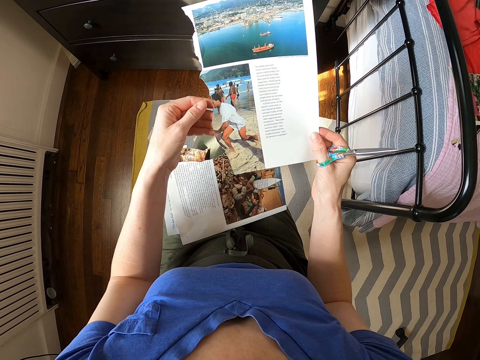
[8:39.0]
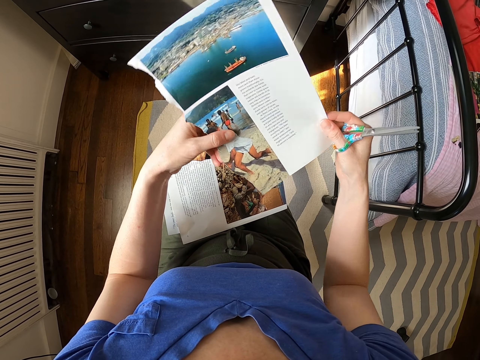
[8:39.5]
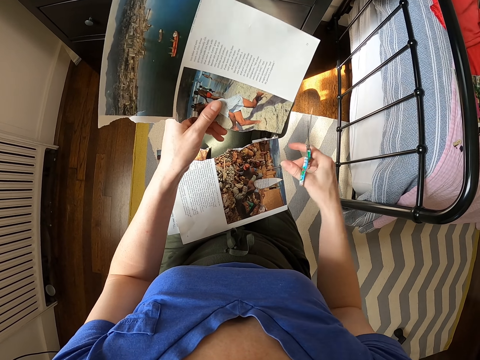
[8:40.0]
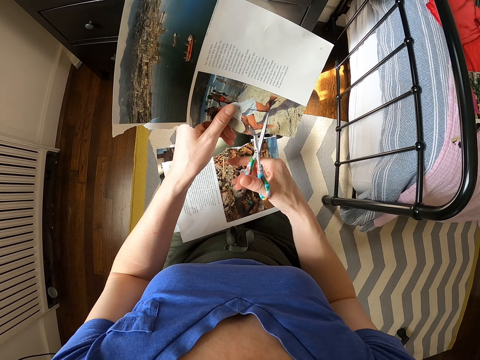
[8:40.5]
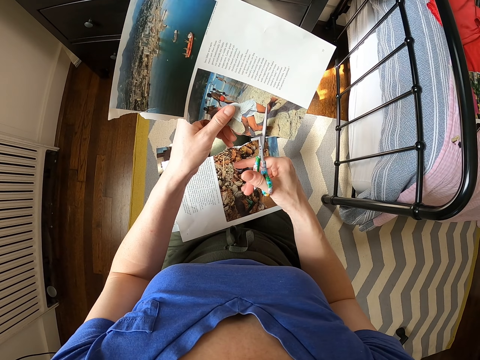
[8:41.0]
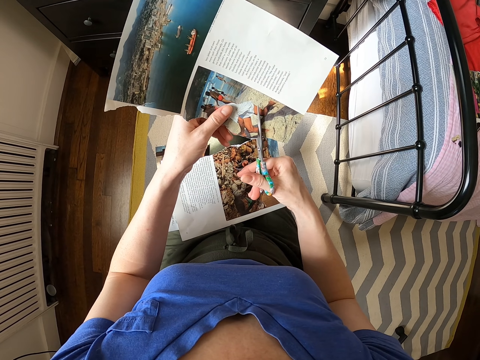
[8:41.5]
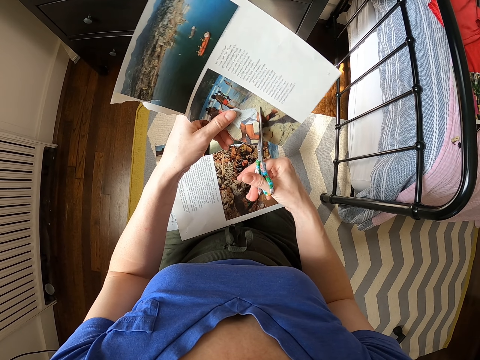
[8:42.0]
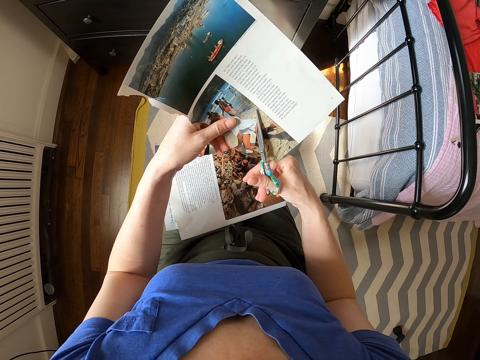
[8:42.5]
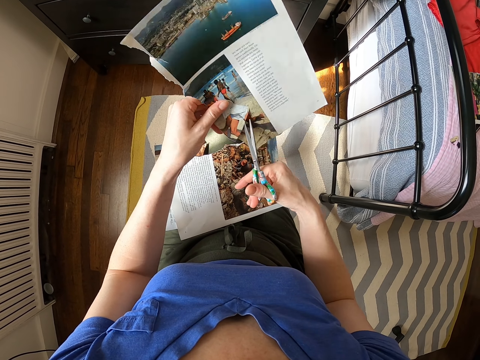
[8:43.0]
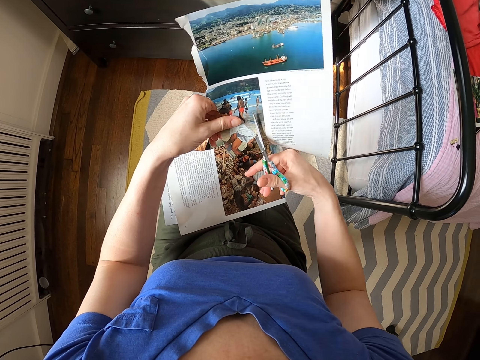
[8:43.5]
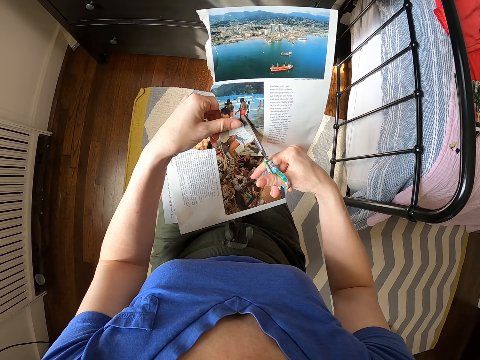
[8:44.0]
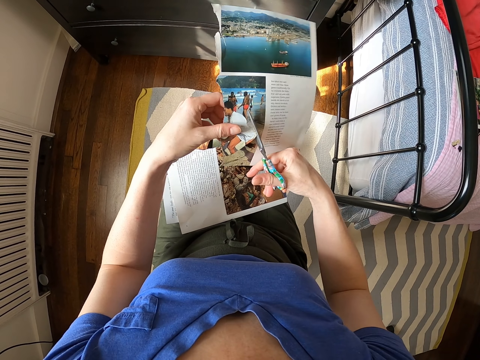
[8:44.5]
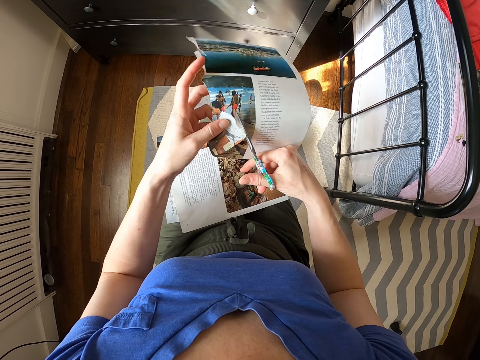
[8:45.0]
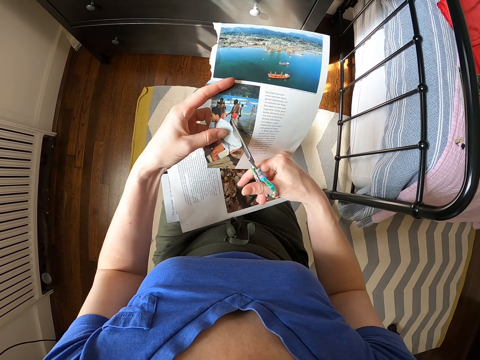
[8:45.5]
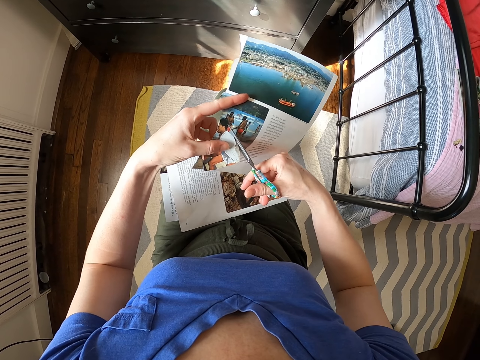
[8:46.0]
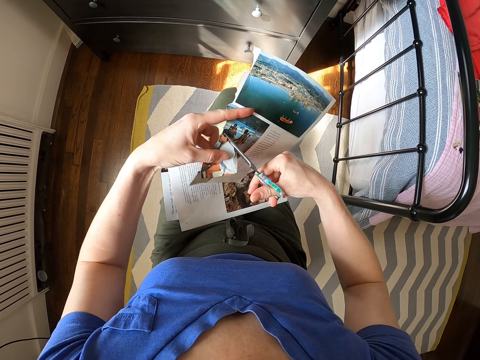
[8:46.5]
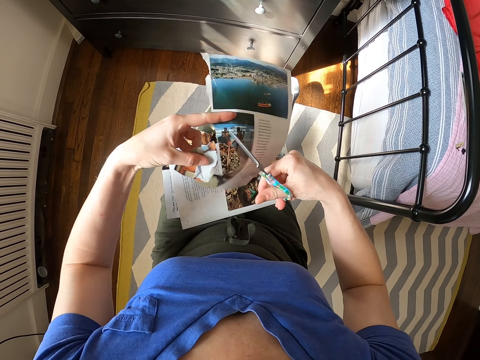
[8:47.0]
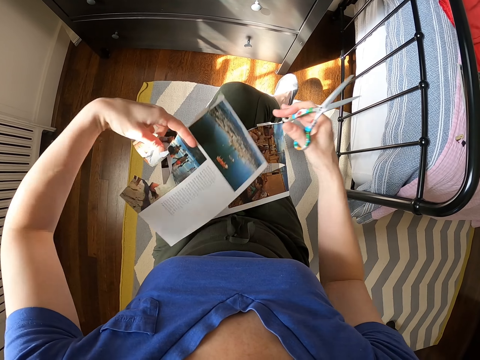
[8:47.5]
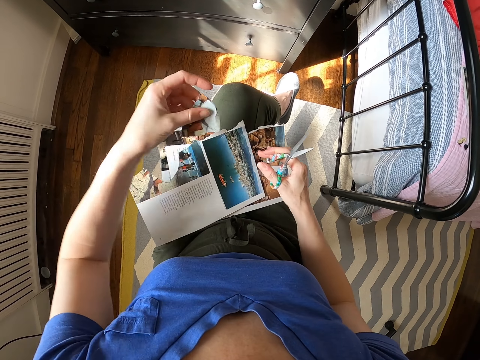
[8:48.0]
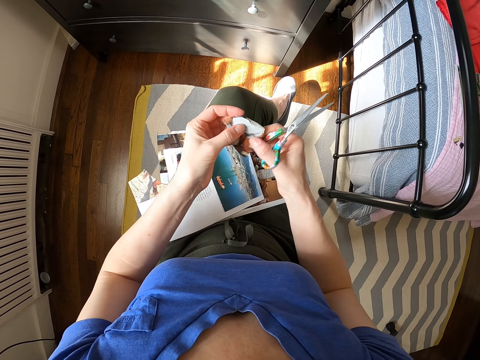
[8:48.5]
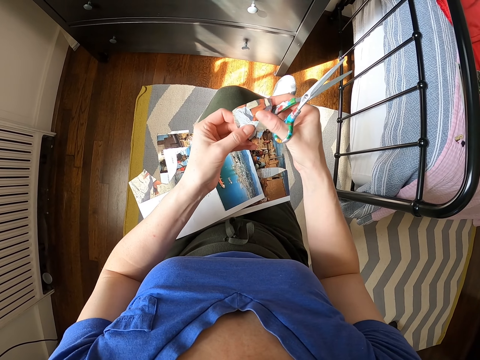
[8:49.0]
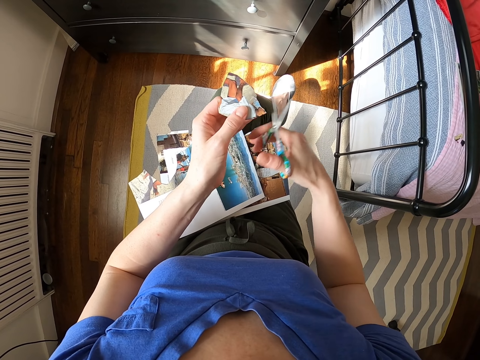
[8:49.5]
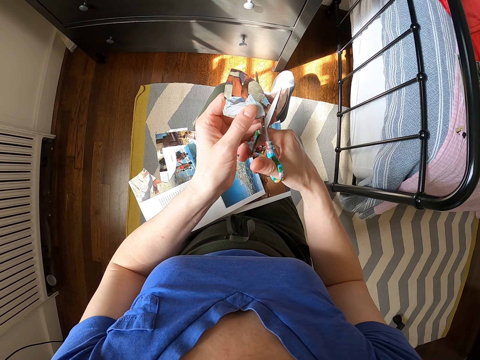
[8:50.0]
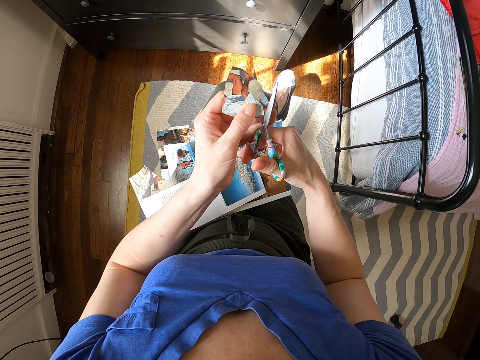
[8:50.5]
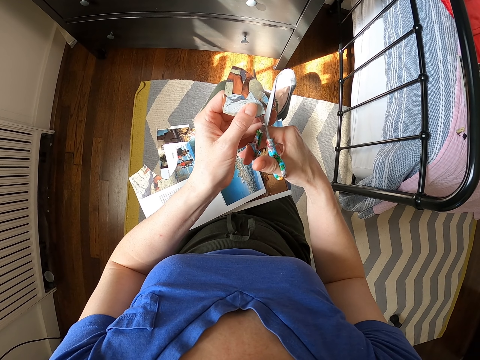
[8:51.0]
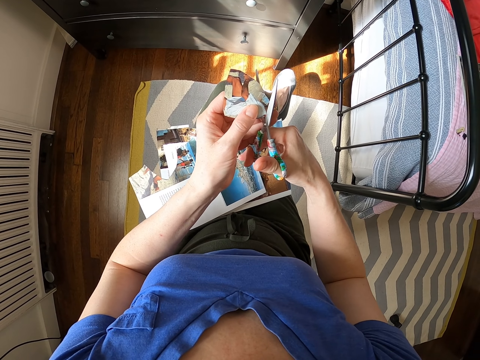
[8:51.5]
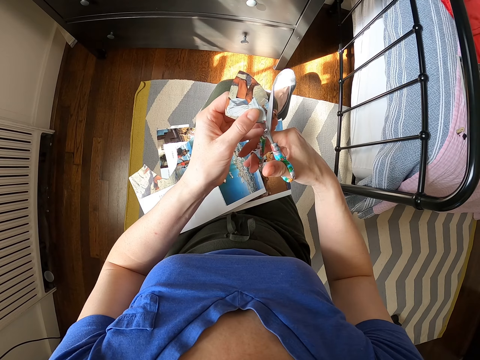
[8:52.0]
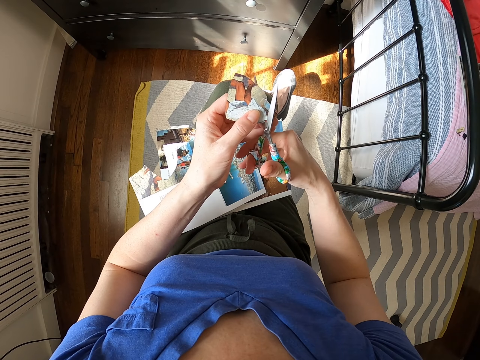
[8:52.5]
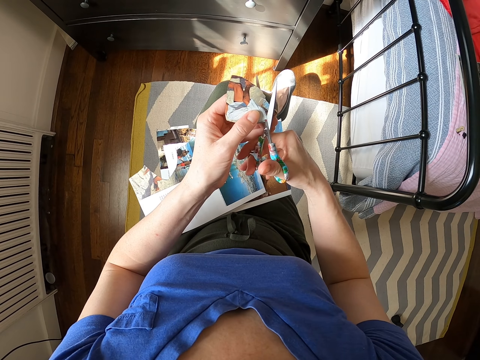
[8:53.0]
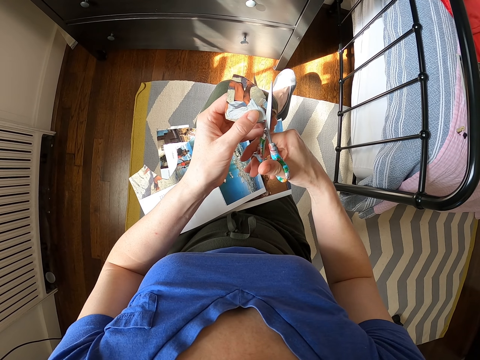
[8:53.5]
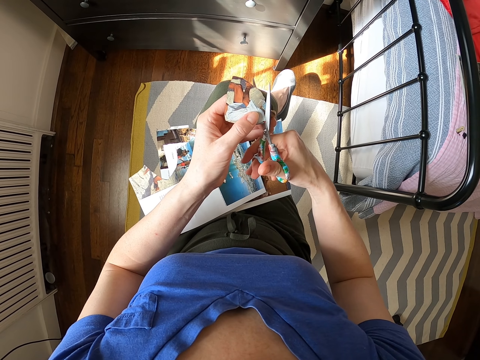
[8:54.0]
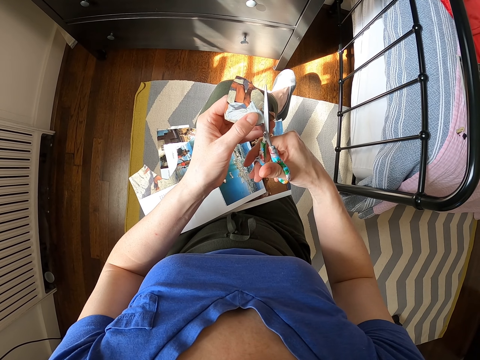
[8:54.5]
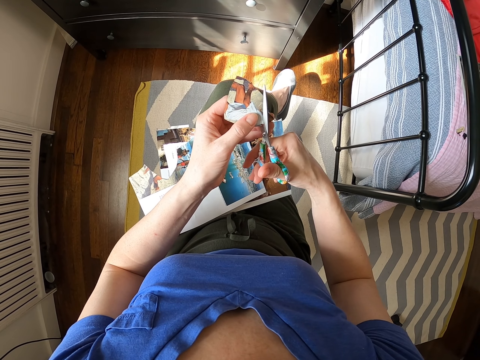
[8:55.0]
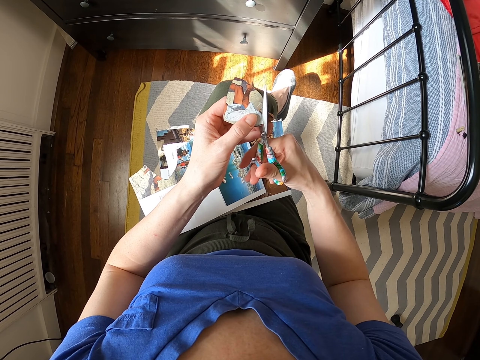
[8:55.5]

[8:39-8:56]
The camera wearer cuts a picture or piece of paper with scissors. They put the piece of paper on their lap. They cut the piece of paper with the scissors.

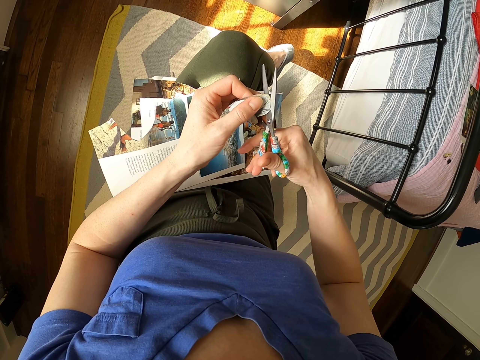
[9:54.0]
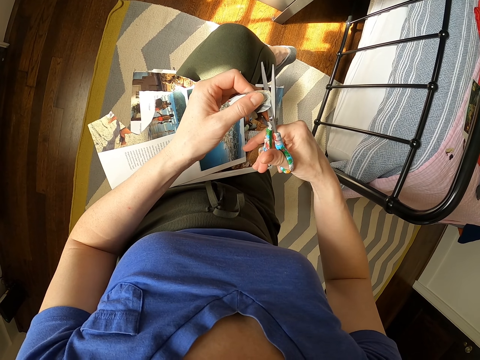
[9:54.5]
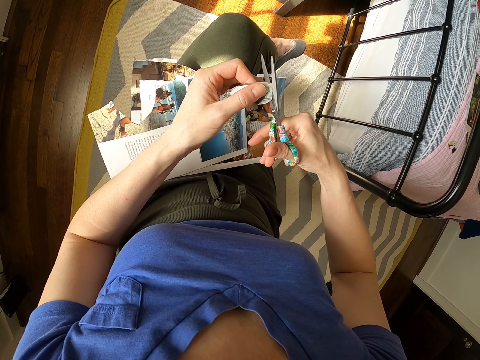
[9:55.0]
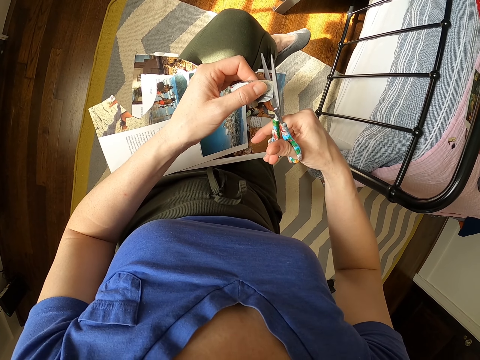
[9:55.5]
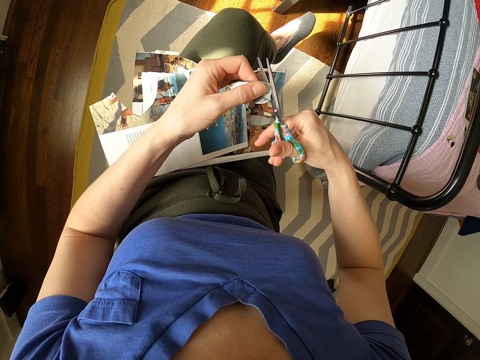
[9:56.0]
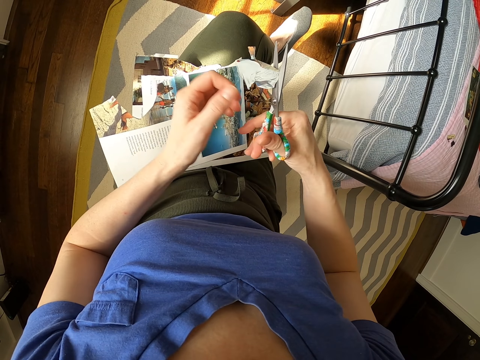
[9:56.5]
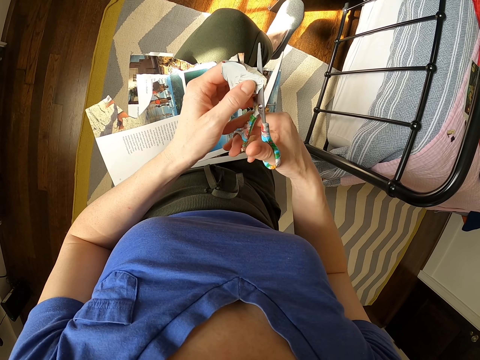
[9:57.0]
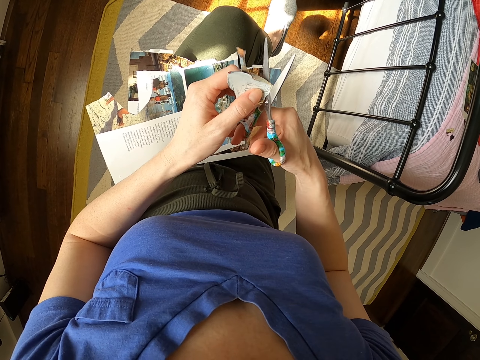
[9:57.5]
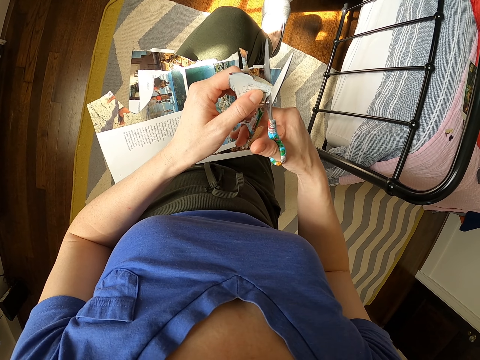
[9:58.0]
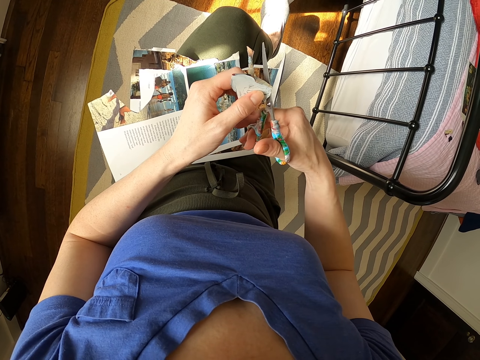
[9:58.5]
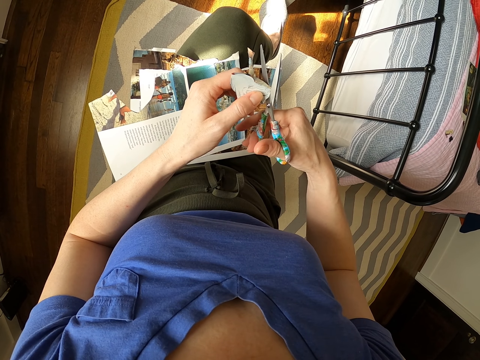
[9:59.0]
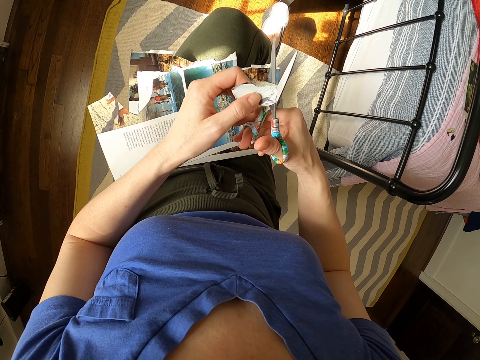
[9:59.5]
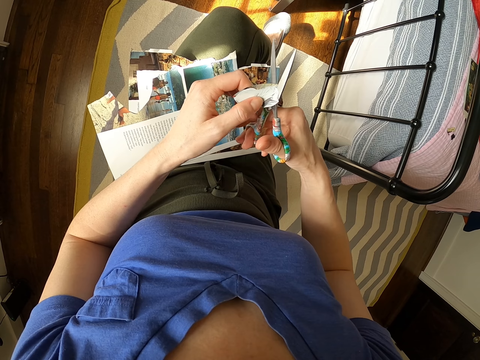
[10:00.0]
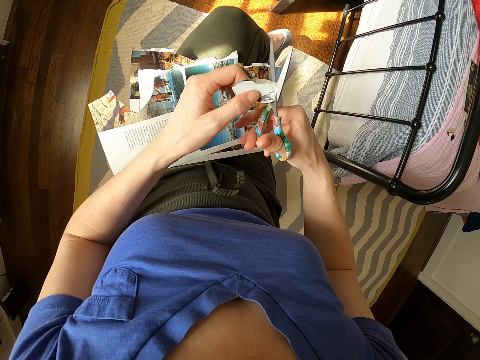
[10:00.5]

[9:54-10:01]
The camera wearer sways her leg.

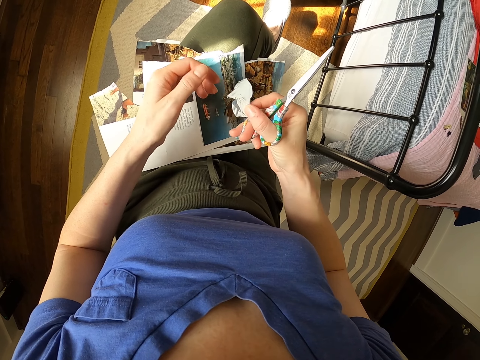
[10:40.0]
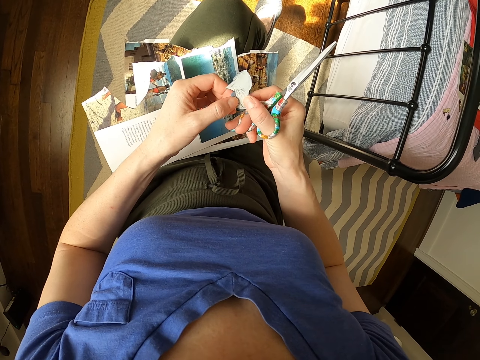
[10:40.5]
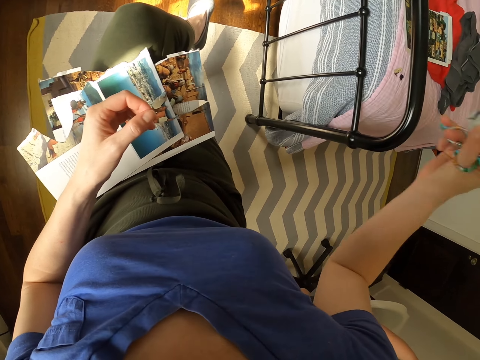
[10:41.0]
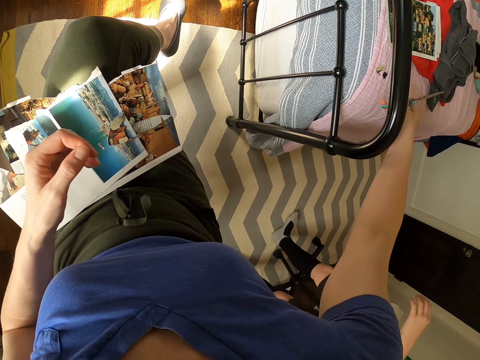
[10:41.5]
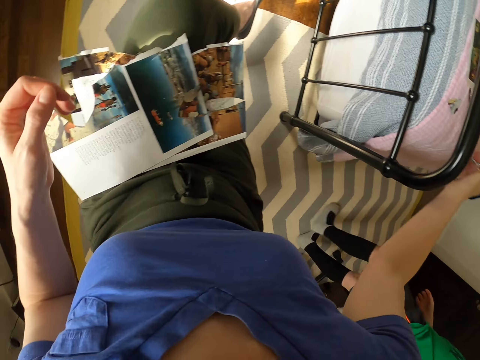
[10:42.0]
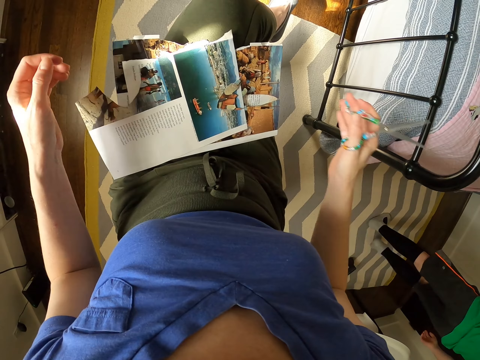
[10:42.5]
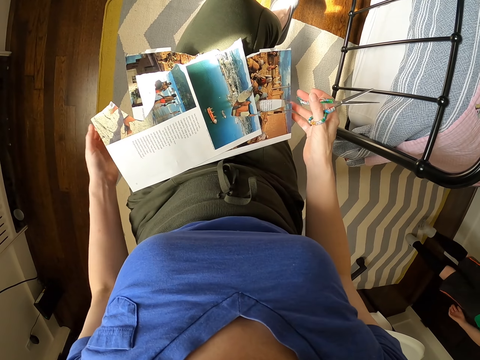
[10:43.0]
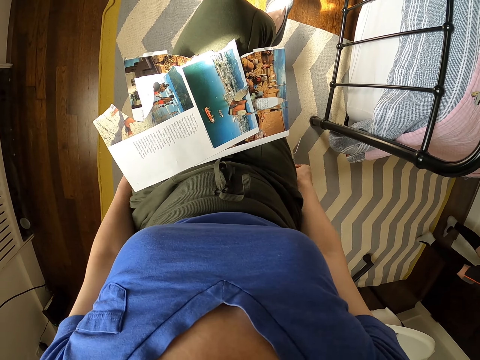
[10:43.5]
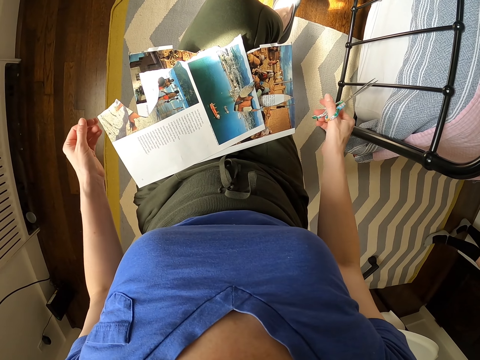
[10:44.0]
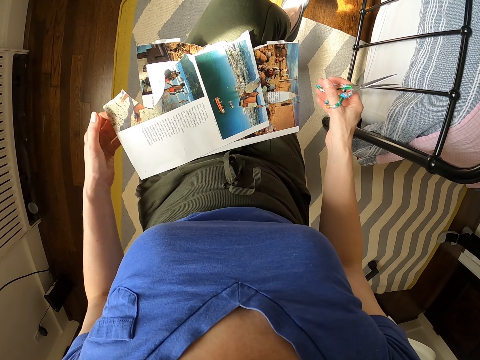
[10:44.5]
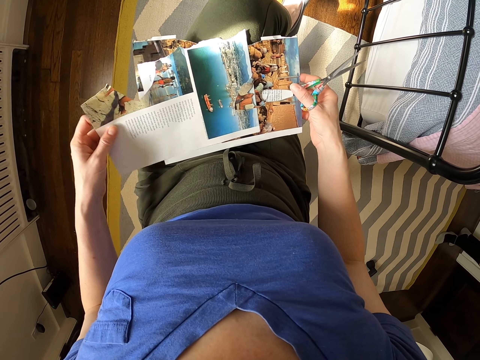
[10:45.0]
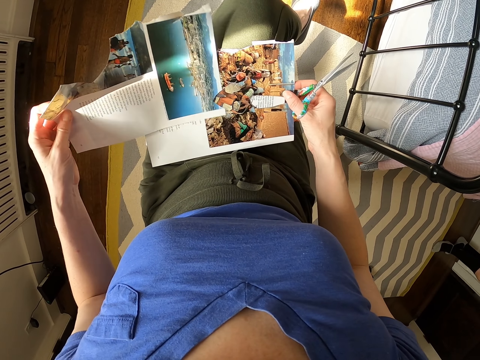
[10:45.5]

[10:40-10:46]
The camera wearer puts the picture on the bed.
